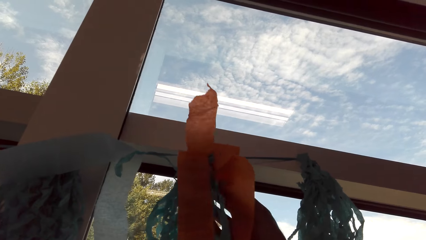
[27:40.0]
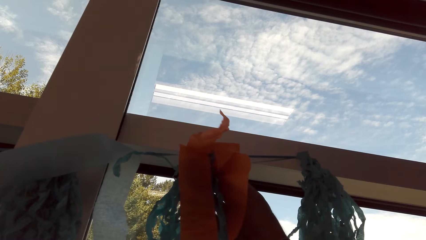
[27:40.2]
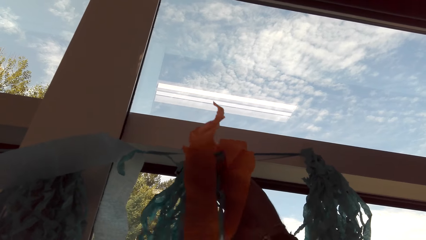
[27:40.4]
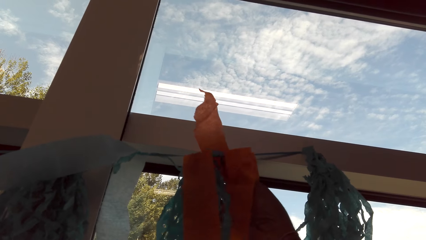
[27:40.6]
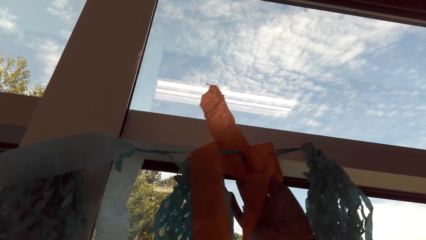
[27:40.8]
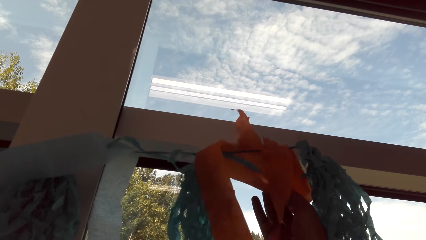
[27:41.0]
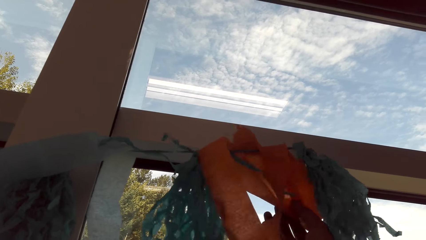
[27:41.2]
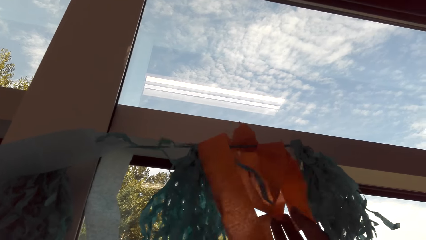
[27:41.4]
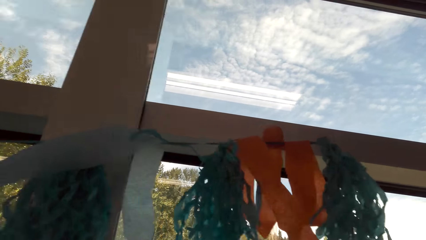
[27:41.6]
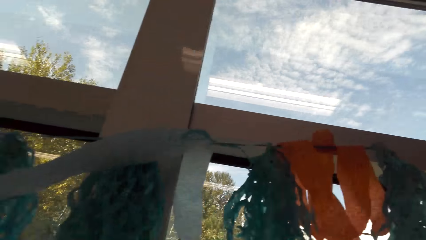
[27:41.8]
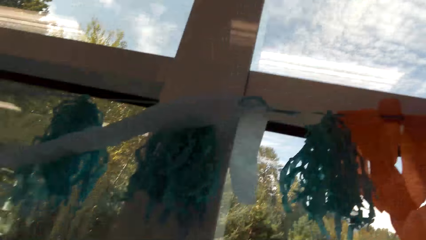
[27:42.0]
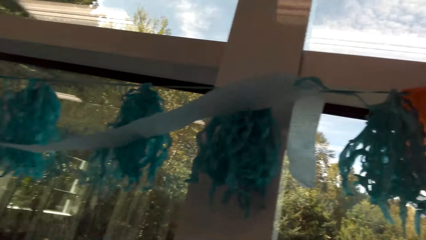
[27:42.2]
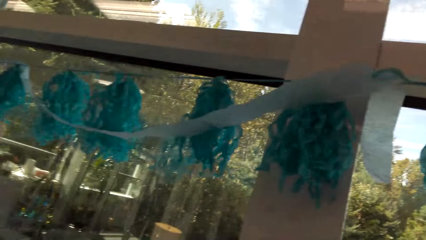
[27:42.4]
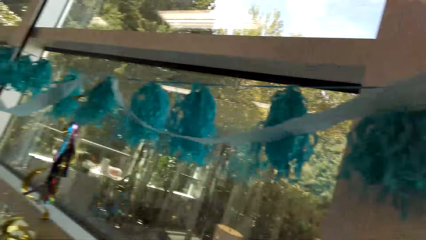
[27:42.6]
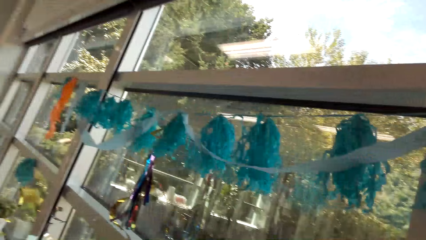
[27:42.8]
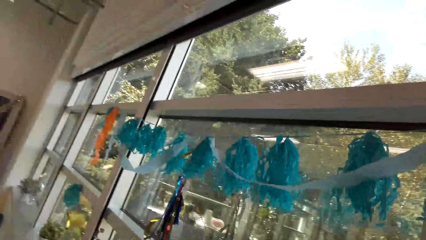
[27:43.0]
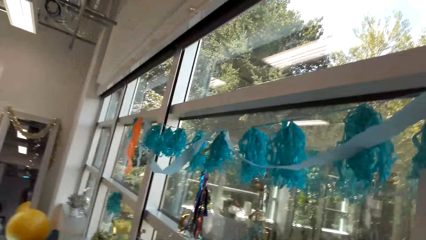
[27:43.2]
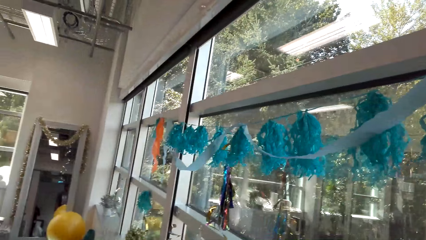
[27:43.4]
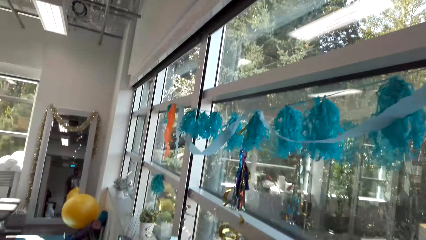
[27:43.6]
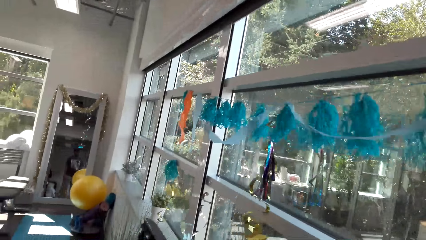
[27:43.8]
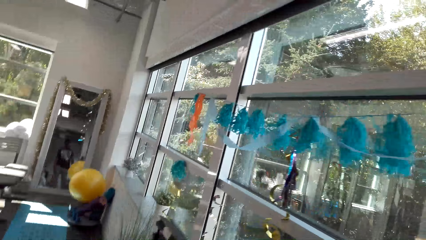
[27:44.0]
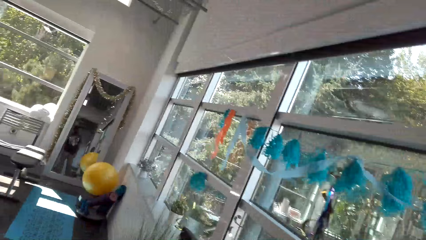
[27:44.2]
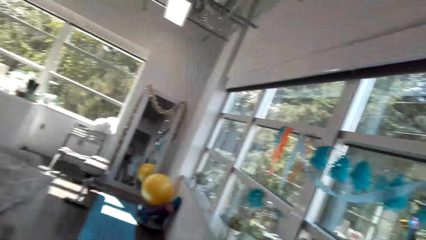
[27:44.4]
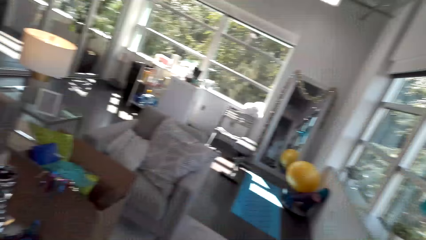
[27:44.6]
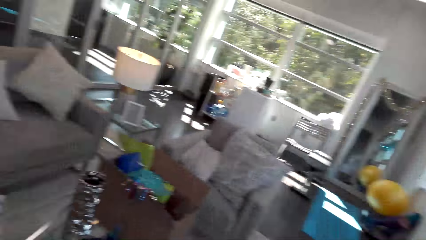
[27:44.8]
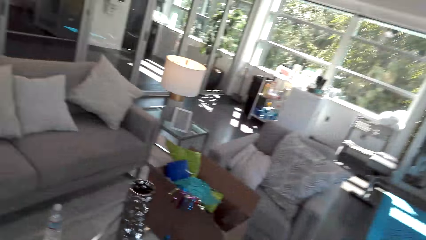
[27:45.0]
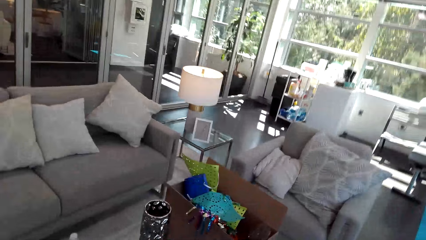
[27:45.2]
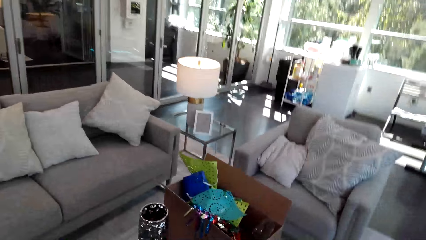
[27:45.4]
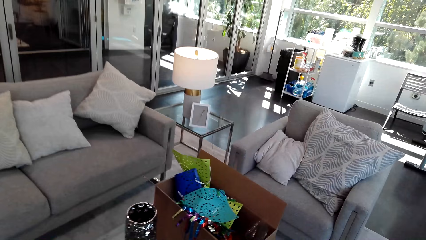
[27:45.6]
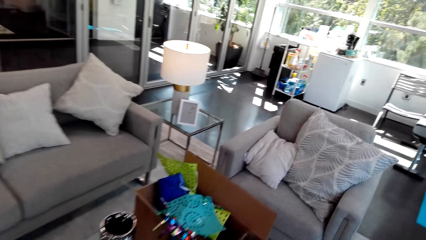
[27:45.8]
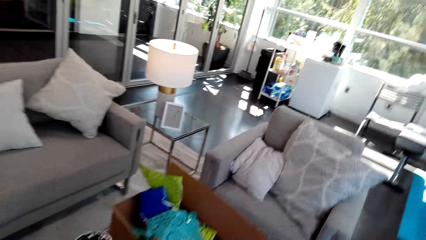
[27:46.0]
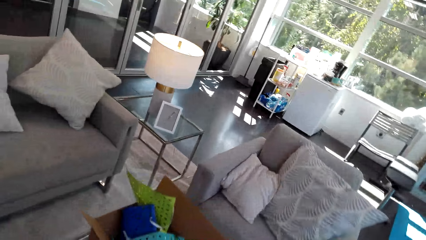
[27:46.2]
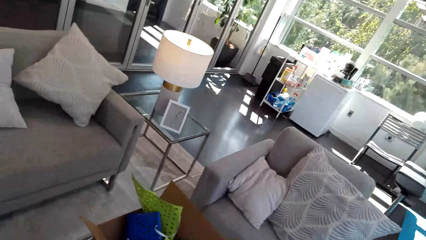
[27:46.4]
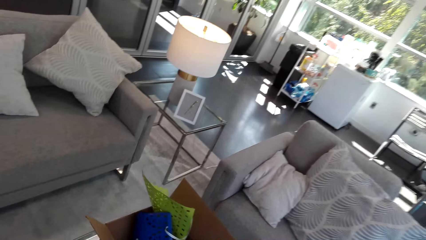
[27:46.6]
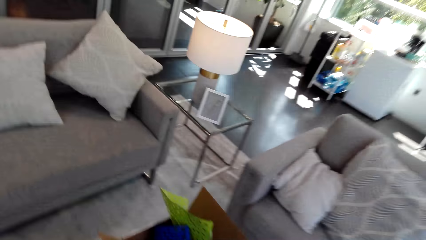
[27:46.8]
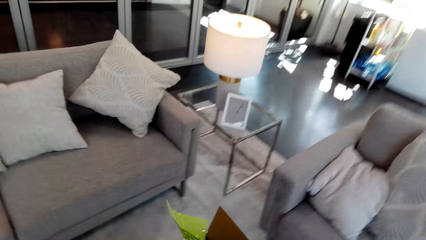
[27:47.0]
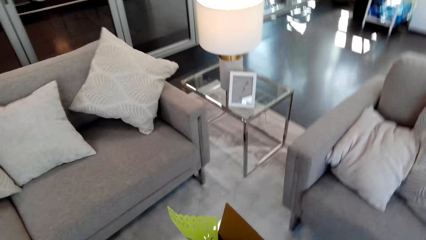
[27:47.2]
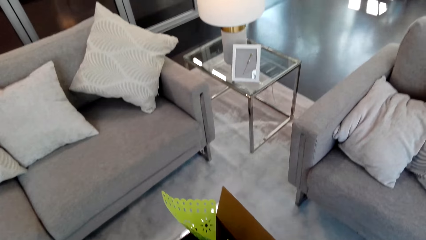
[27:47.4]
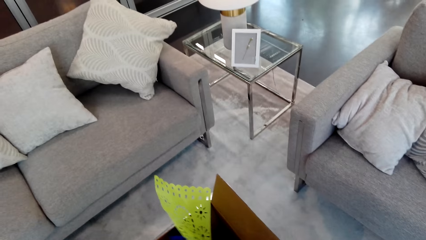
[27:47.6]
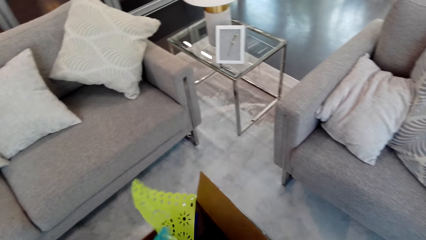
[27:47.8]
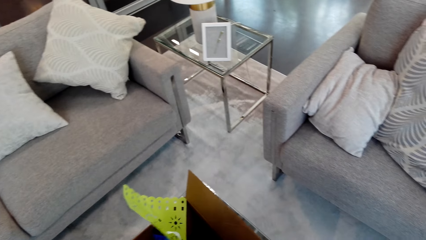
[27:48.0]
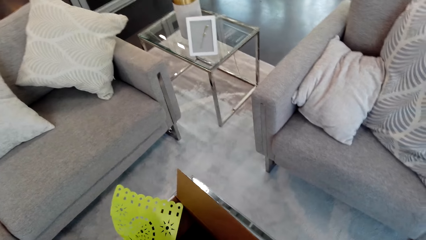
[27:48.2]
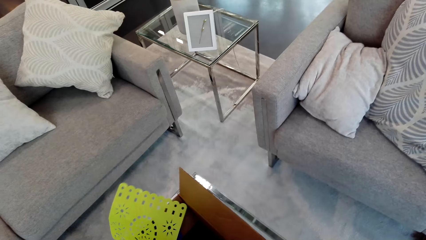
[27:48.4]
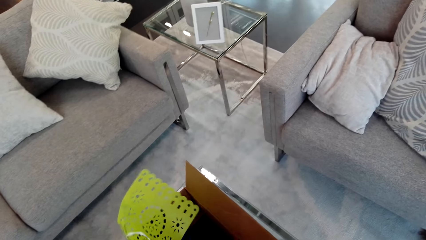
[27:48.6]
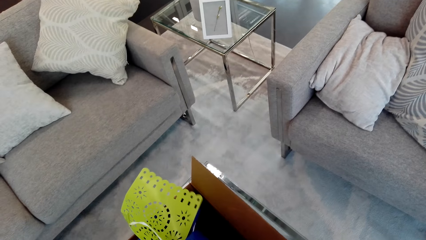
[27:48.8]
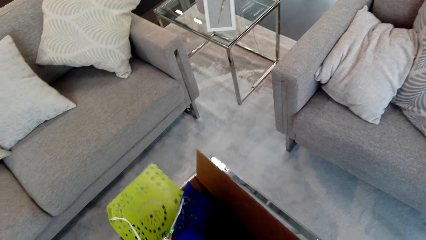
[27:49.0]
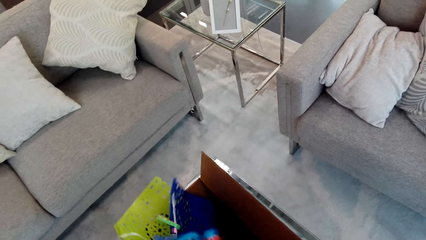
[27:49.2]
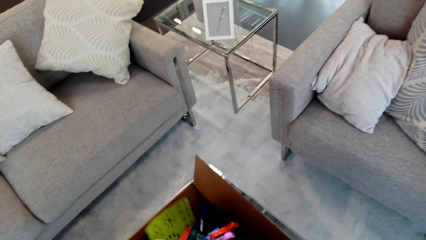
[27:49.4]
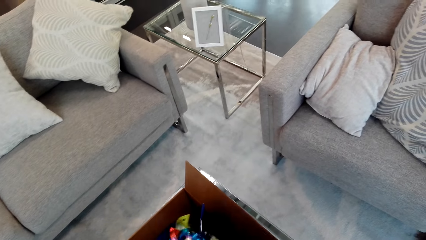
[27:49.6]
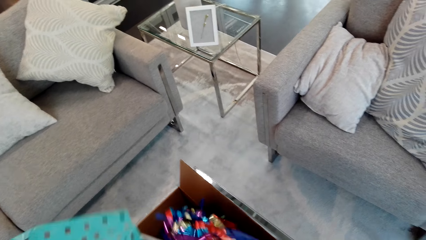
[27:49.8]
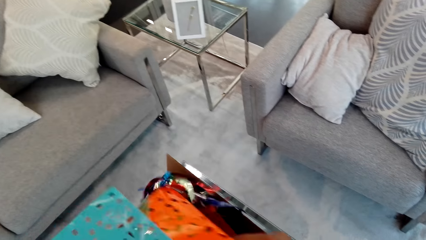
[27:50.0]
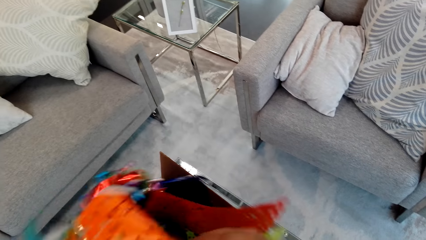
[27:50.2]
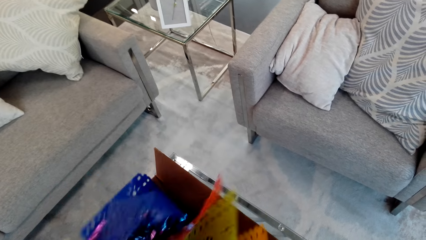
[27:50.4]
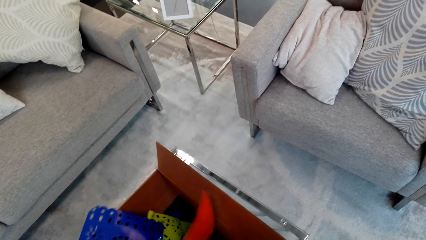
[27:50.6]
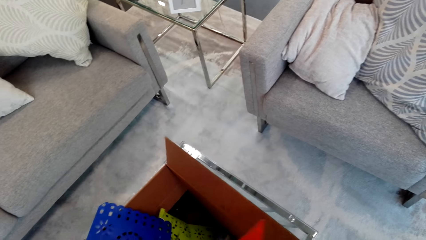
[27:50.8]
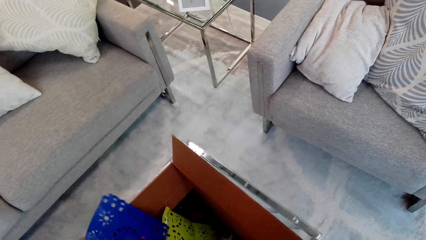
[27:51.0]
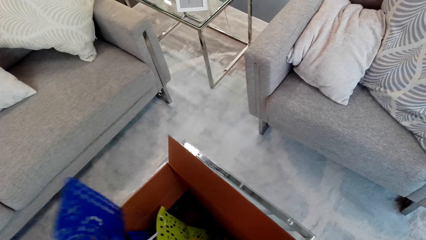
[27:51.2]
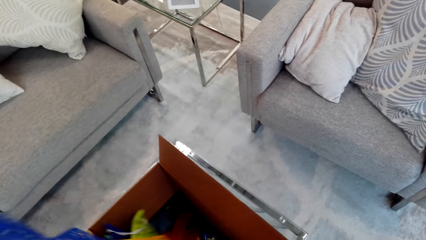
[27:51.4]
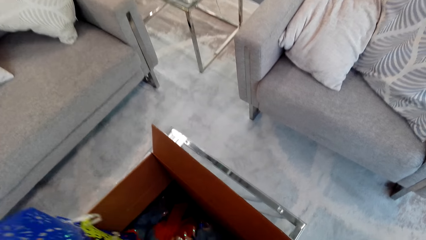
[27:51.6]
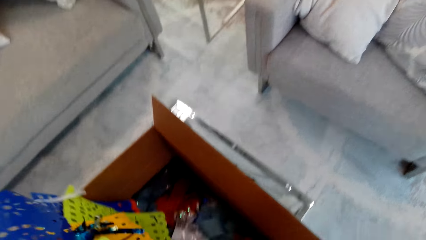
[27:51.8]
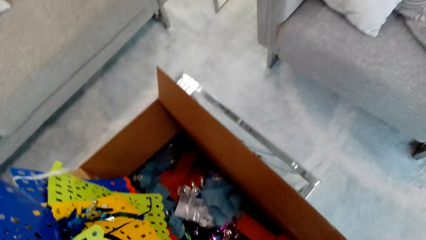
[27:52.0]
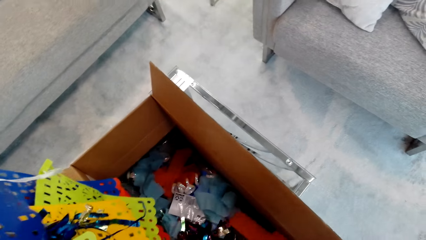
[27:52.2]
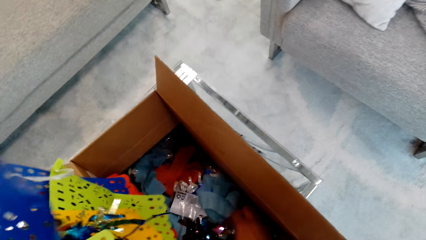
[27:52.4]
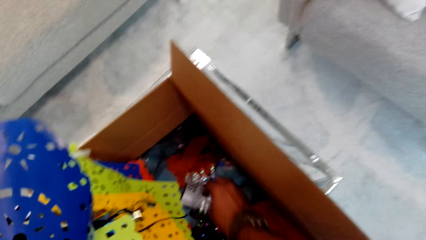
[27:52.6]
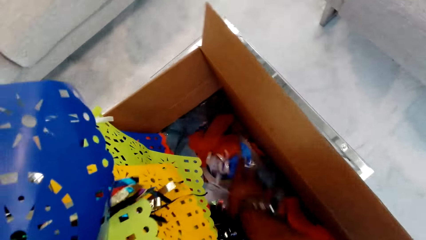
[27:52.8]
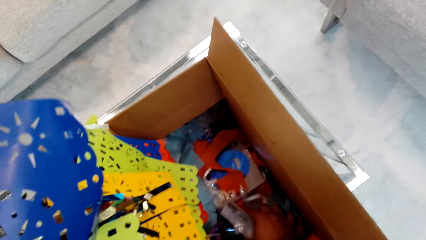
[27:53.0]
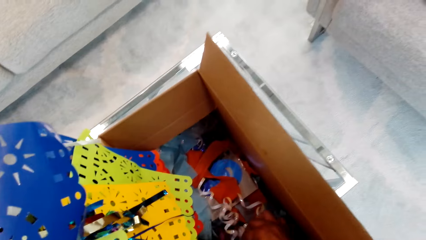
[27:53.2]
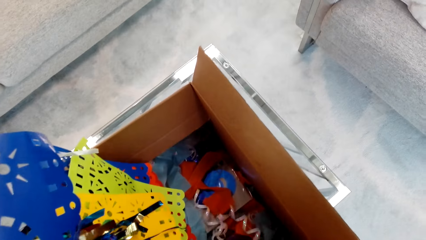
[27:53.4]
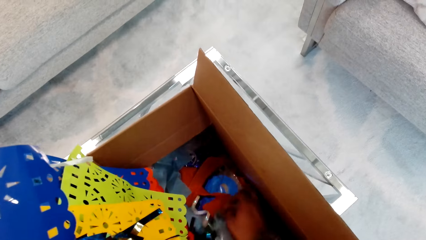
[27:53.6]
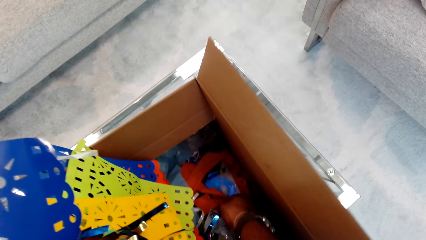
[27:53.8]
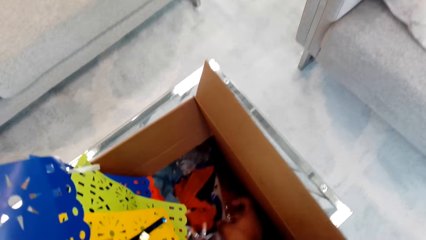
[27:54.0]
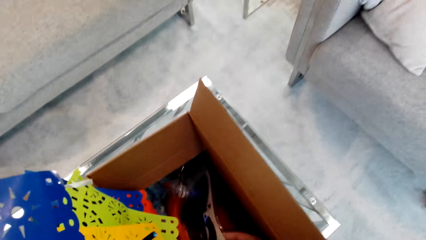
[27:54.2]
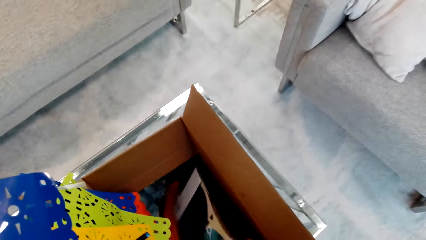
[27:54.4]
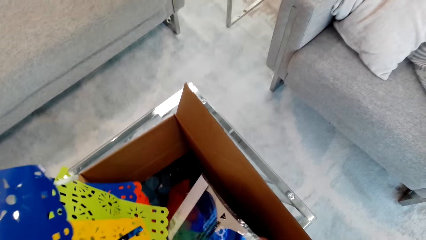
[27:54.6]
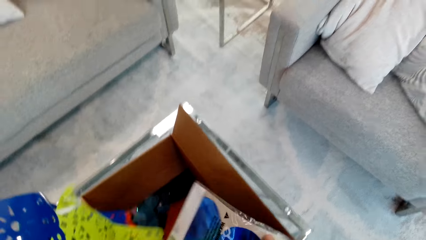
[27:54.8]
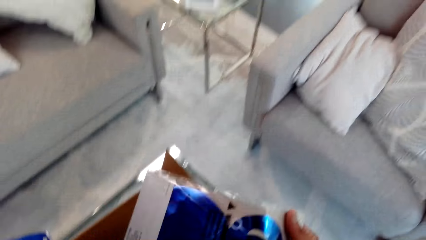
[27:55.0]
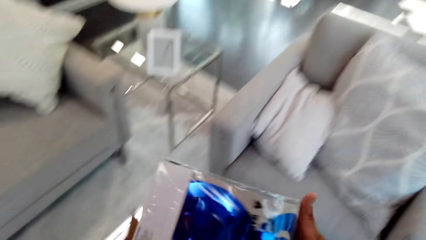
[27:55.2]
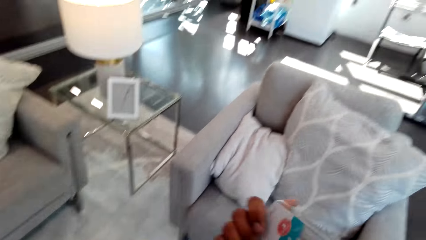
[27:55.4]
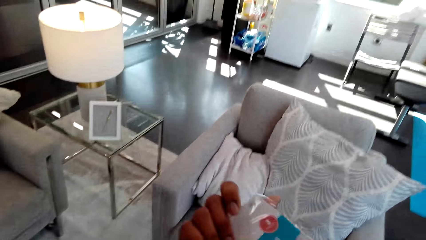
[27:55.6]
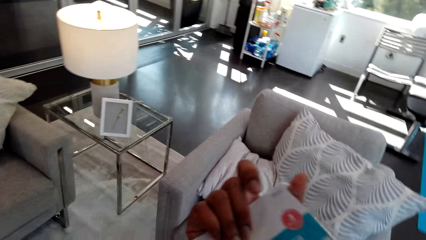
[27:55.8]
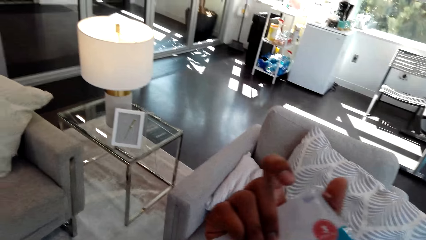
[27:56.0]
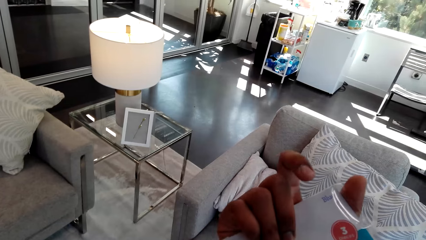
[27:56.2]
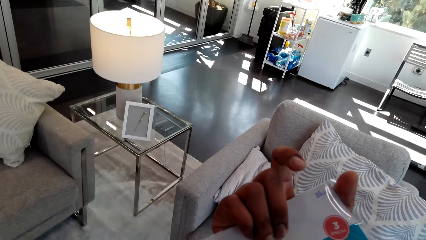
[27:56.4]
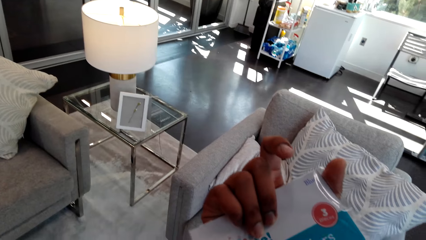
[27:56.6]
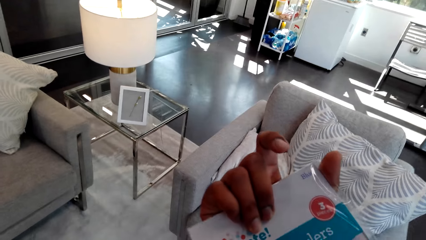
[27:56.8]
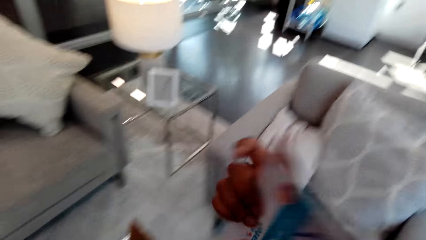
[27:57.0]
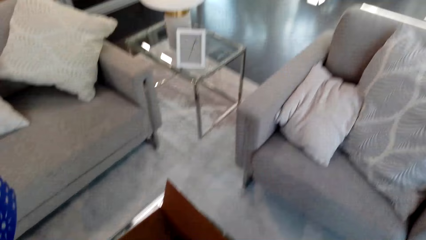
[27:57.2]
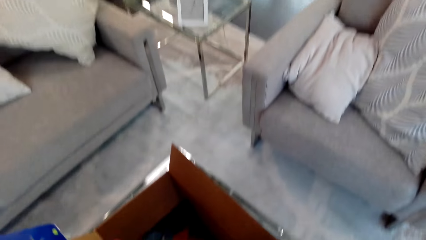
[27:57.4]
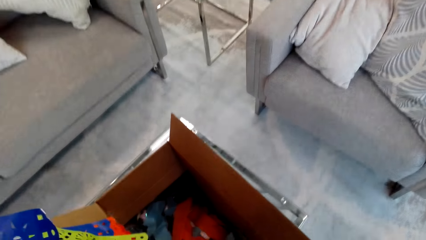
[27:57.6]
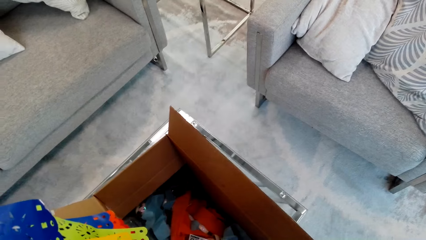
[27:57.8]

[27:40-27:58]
The camera wearer hangs the tinsel. They look around. They touch the decorating materials. They sort the tinsels. They sort the tinsels again. They pick something.
